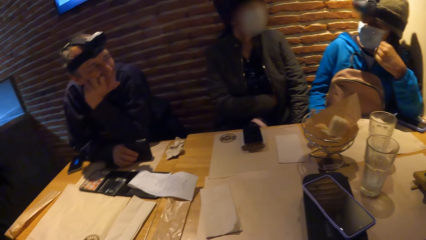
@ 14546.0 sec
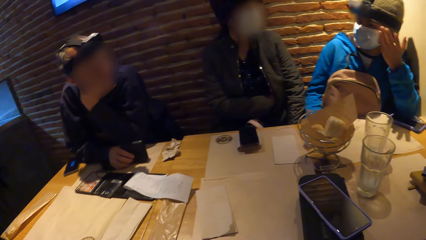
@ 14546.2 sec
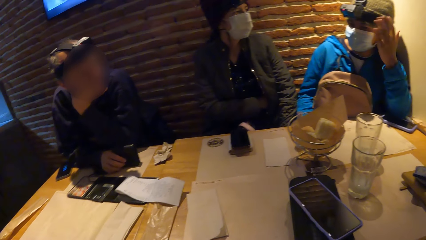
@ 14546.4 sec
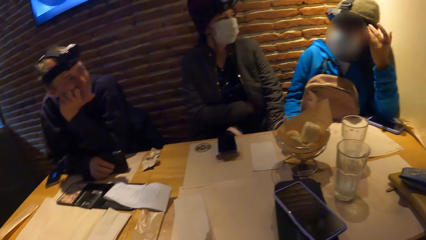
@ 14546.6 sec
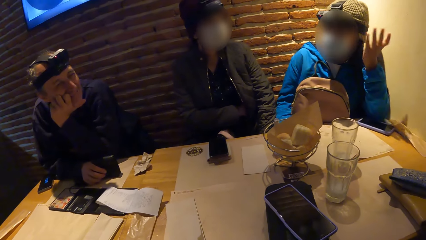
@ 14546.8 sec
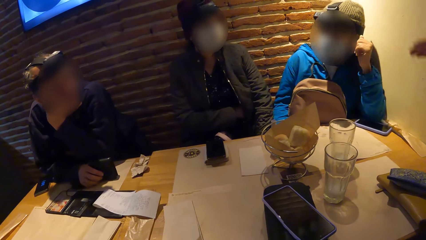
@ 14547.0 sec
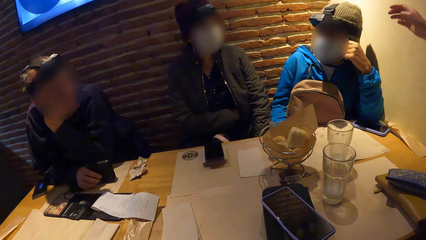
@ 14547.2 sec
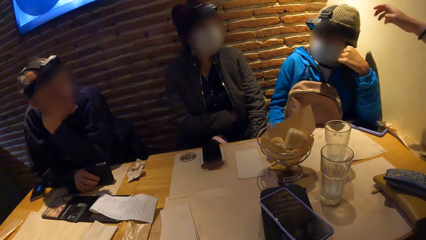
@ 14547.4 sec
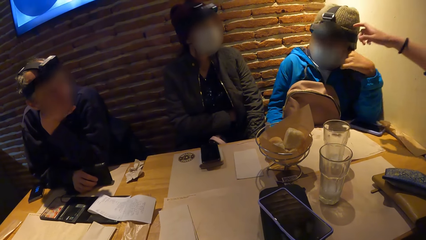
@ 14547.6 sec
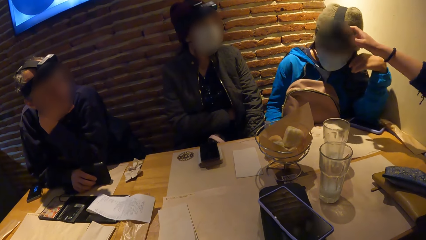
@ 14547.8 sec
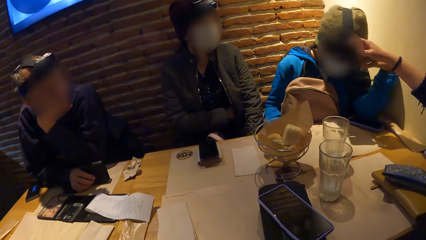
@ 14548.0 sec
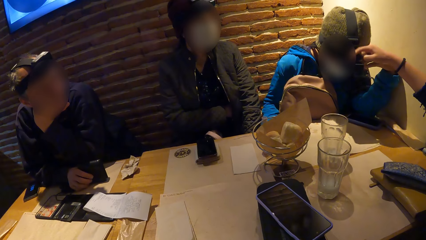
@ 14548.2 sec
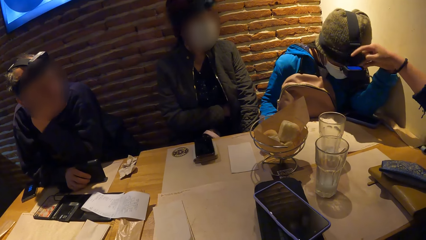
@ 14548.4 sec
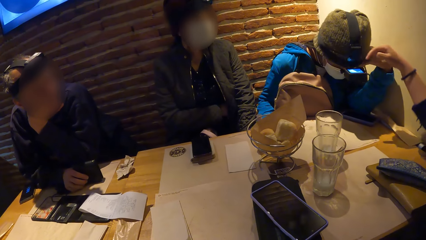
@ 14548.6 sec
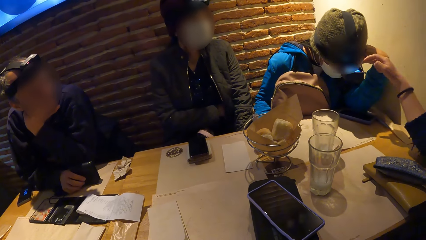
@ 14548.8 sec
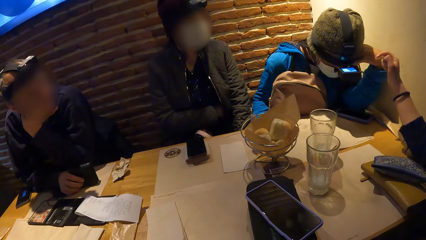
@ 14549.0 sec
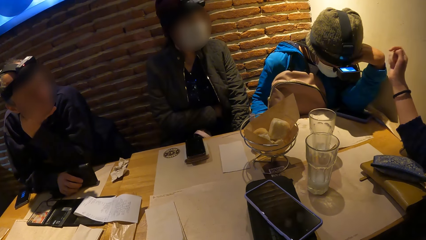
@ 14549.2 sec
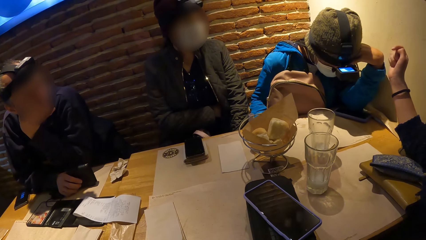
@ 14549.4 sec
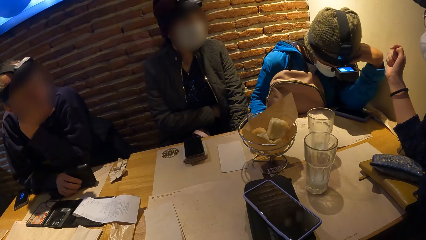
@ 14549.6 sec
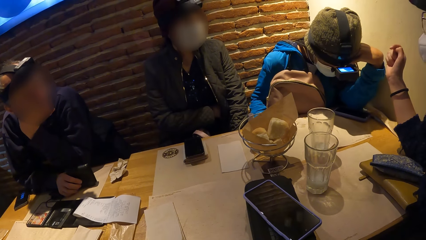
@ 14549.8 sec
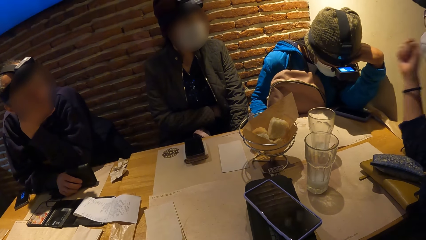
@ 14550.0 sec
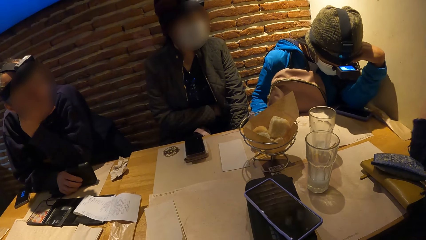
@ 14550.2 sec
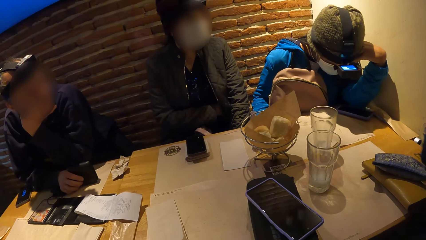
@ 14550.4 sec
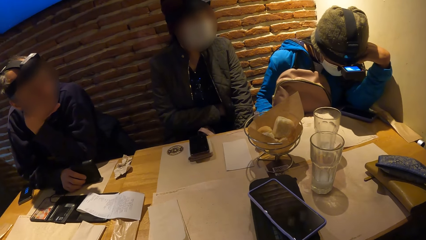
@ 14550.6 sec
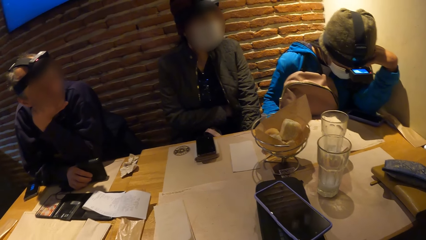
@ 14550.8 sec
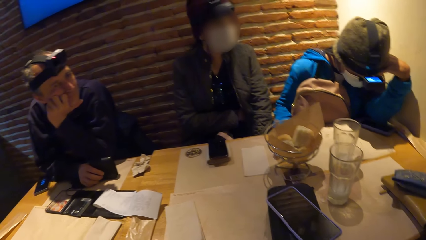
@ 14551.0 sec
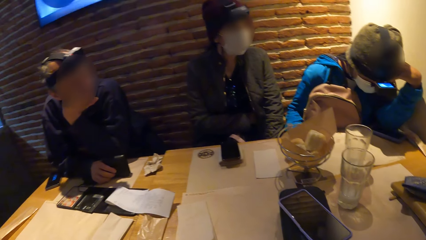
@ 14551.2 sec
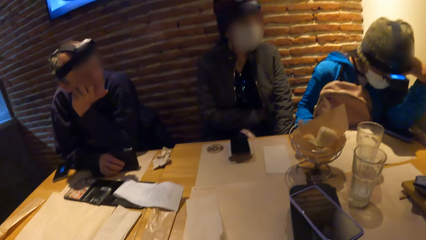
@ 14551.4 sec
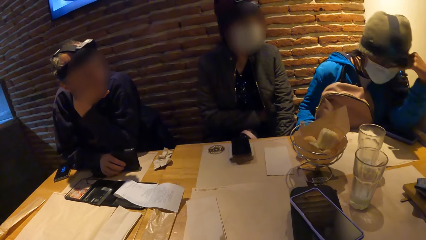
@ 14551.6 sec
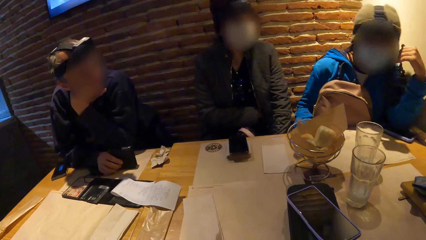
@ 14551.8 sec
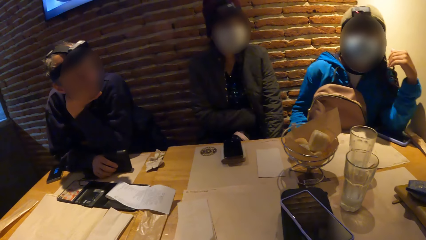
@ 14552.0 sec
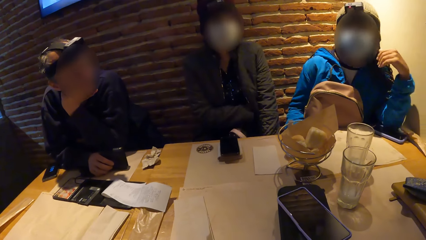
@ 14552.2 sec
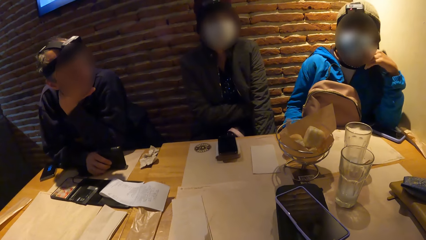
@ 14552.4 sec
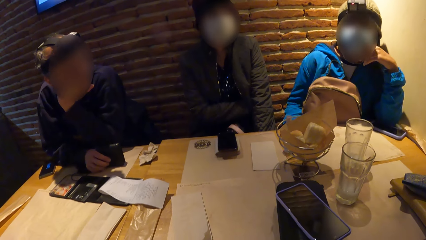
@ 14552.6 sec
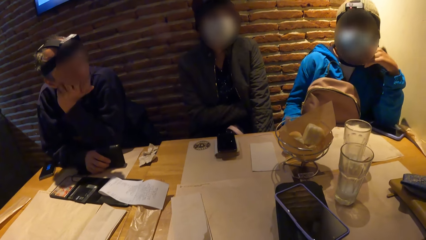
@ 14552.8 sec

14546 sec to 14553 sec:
A woman interacts with a camera on the head of another woman with her right hand.

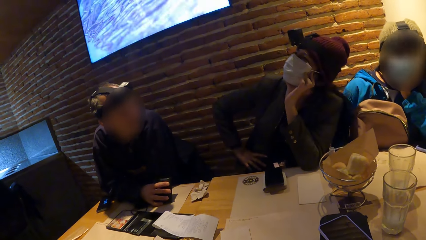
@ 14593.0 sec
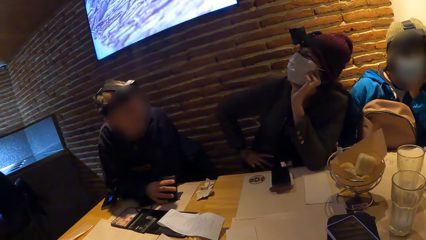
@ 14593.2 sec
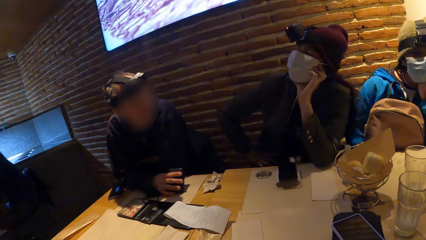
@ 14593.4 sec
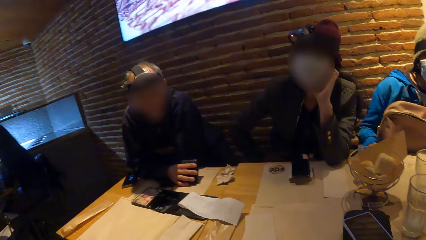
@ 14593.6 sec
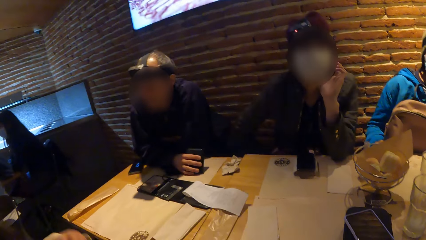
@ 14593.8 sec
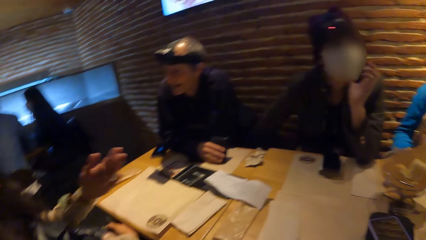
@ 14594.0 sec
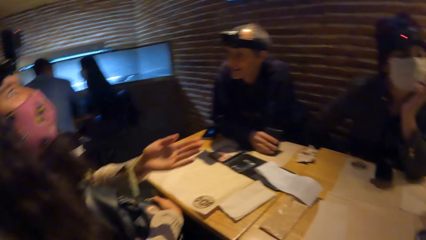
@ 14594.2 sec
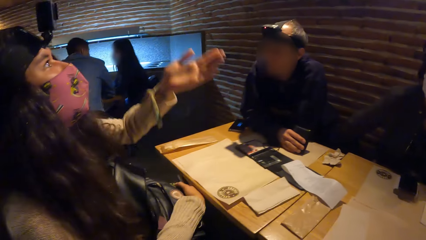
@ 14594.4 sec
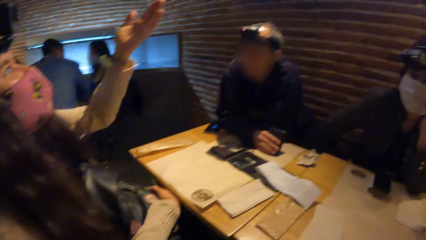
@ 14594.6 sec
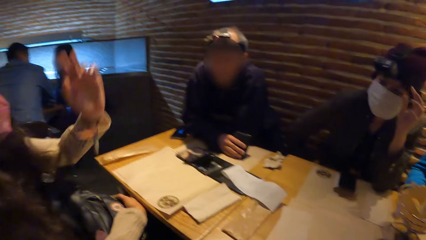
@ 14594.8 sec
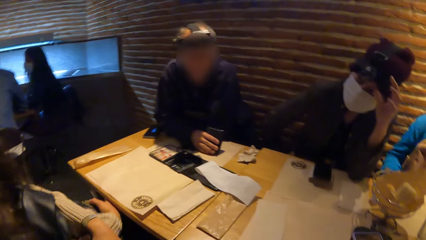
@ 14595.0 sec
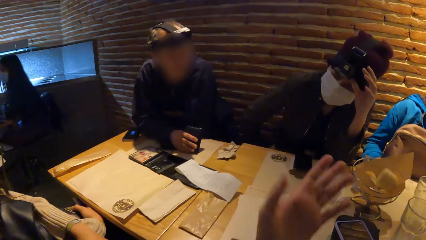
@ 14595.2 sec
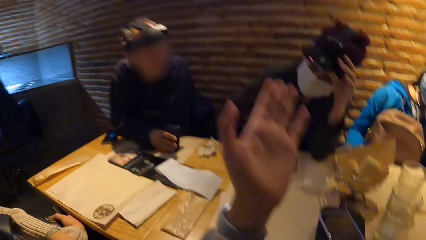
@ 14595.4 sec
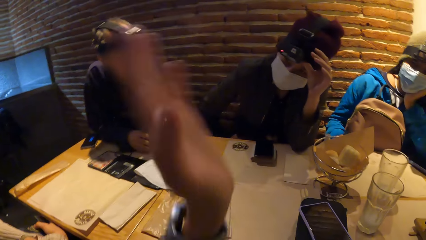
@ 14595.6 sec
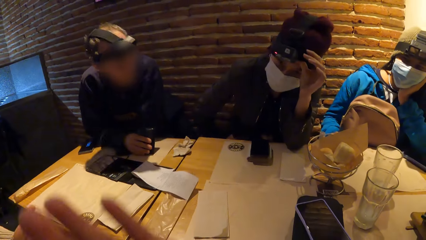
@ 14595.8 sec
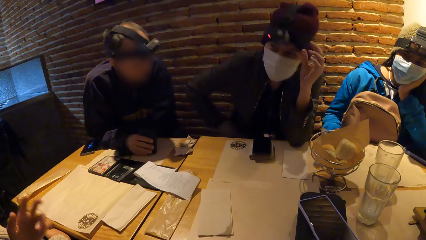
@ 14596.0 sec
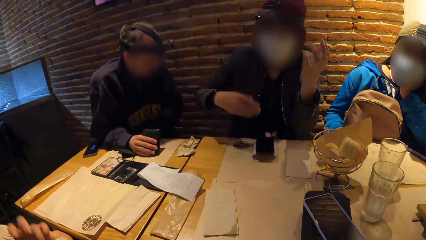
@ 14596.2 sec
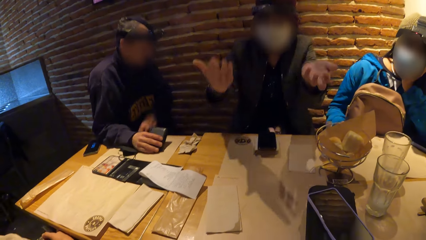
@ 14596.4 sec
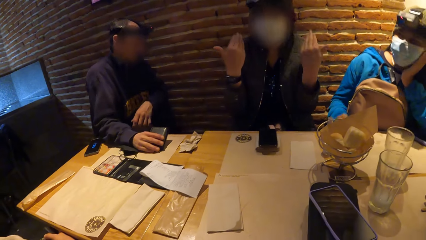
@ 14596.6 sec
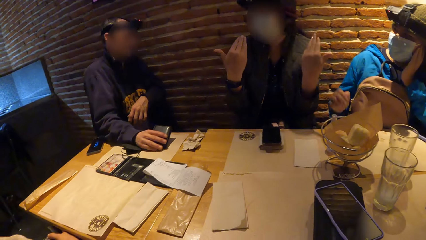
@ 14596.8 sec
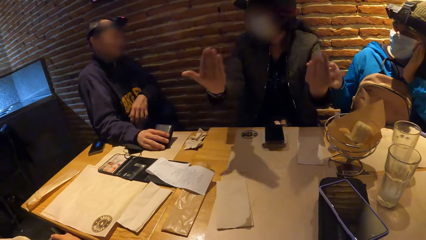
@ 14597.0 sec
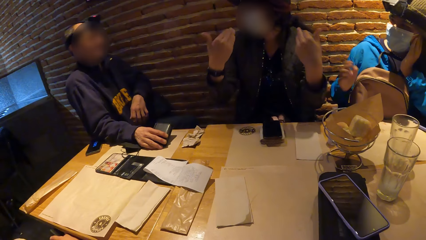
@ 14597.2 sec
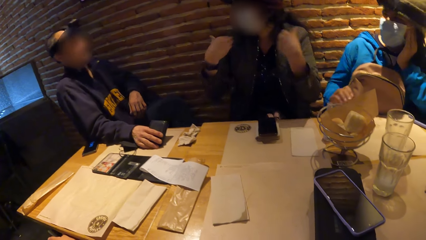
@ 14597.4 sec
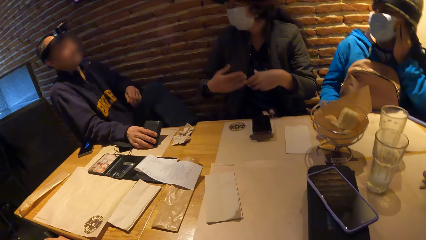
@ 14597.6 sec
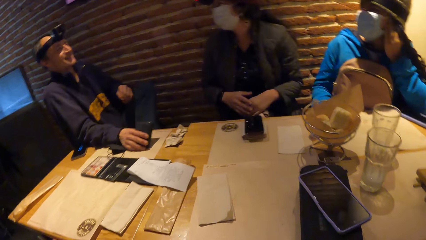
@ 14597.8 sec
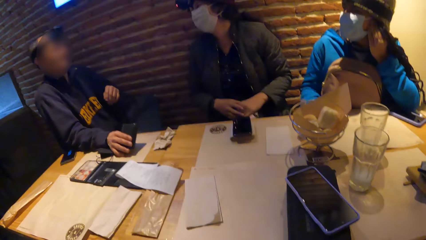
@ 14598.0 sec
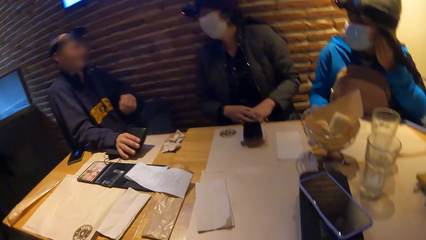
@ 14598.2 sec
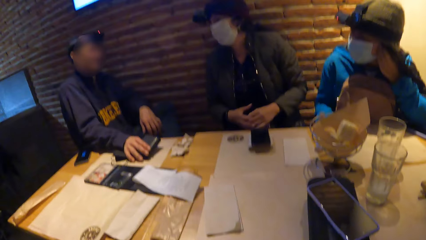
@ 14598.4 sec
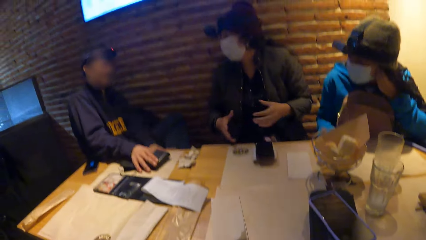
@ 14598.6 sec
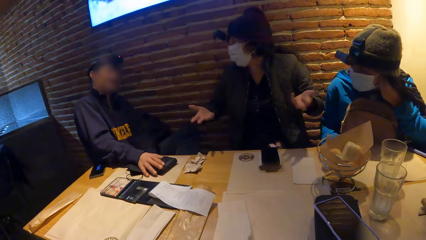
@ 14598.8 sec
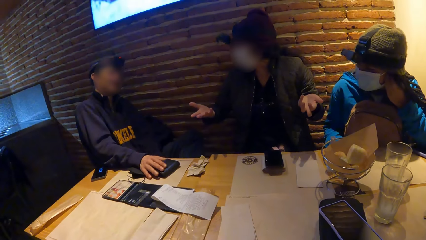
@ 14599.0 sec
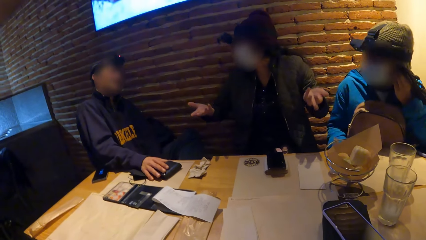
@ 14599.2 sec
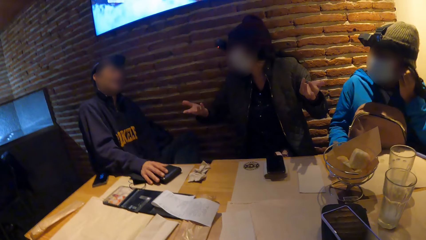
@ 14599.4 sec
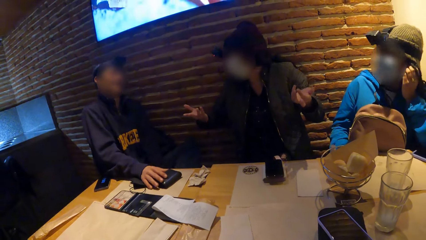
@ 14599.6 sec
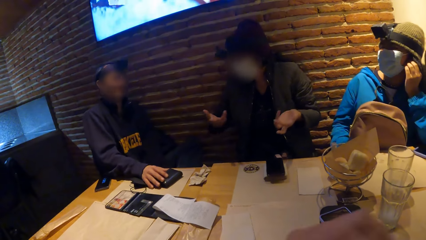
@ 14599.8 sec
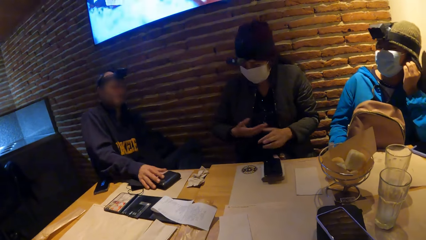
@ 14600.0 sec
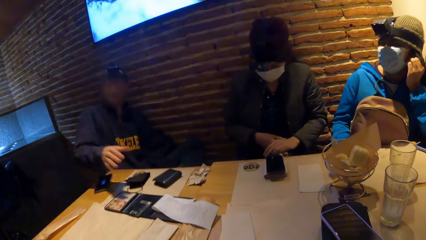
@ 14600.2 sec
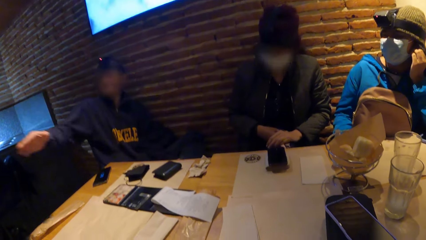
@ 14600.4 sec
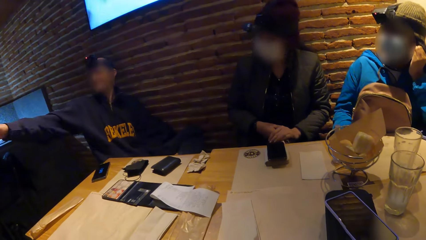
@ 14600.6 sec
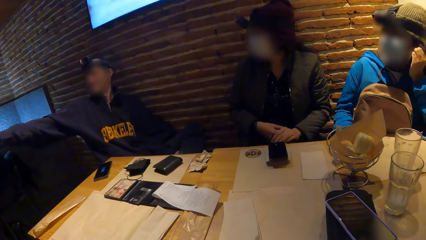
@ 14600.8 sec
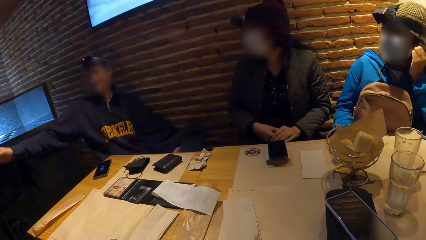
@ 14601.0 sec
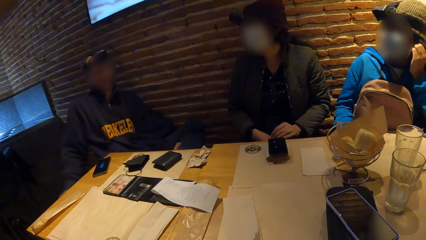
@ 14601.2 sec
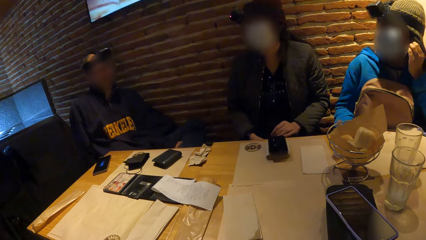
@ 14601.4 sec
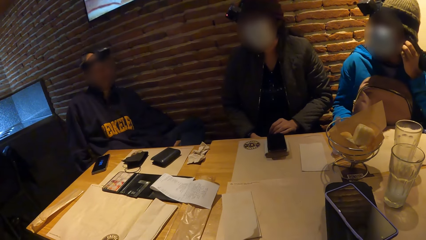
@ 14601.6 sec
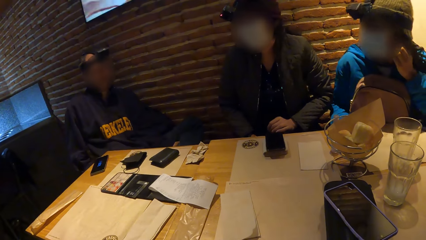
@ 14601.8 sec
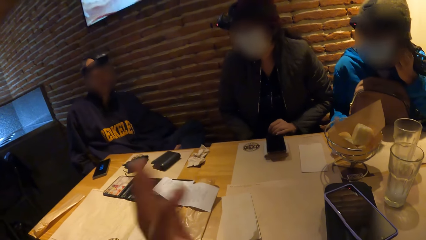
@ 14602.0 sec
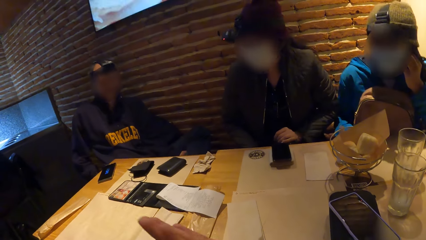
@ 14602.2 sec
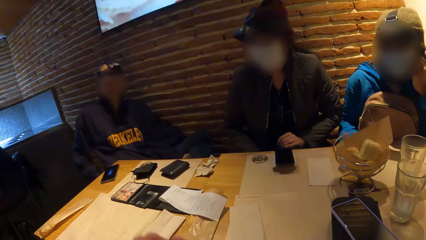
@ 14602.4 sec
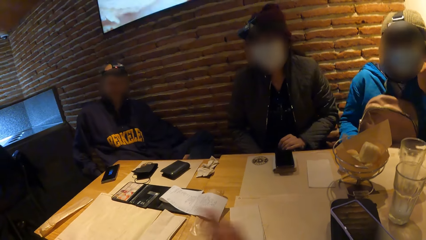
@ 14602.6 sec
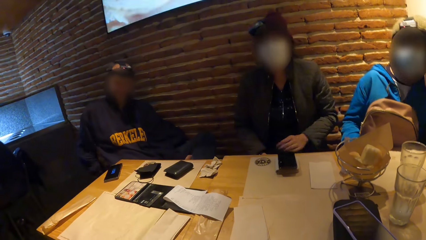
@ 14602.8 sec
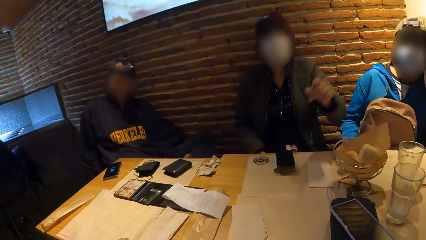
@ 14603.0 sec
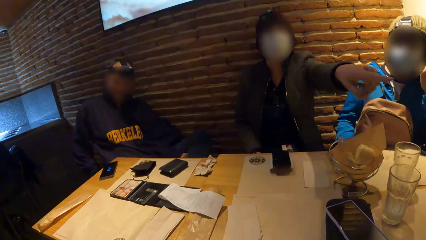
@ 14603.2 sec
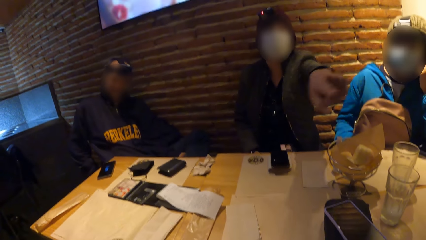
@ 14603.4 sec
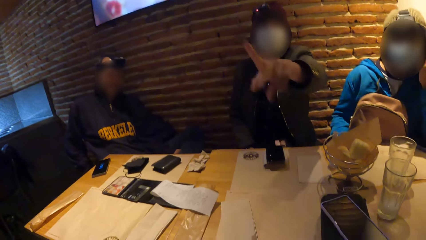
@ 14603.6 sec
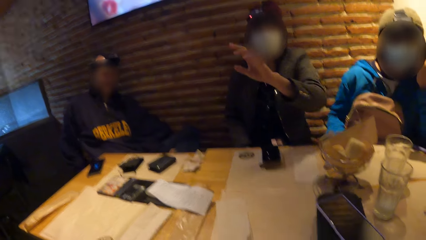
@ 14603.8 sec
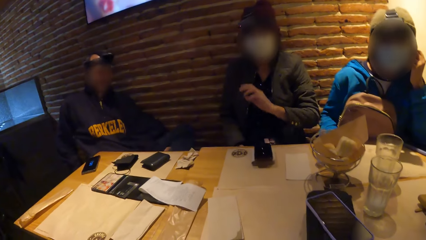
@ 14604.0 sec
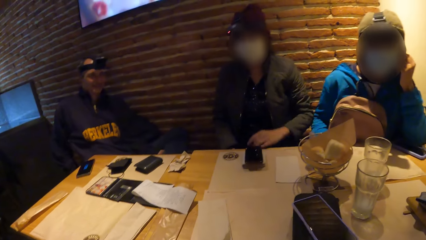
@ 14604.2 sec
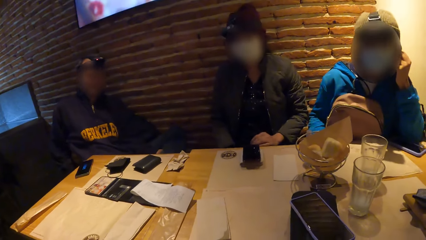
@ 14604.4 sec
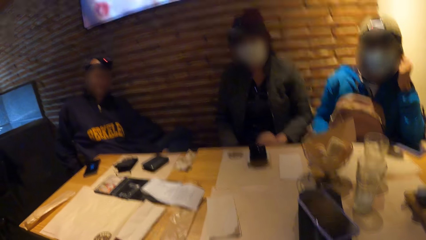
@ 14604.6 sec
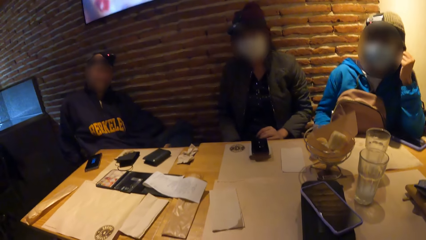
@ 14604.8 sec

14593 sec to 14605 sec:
A woman makes gestures. The camera wearer converses with a person, another woman, another person and a third woman. The third woman converses with the first person, the second woman, the other person and the camera wearer. The first person converses with the other person, the second woman, the camera wearer and the third woman. The camera wearer converses with the first person, the second woman, the other person and the third woman. The third woman converses with the first person, the second woman, the other person and the camera wearer.
